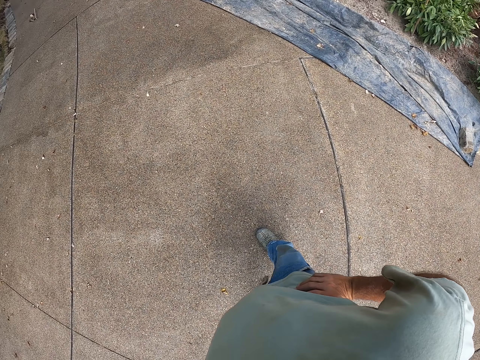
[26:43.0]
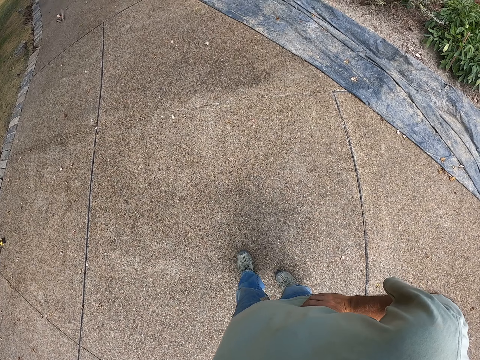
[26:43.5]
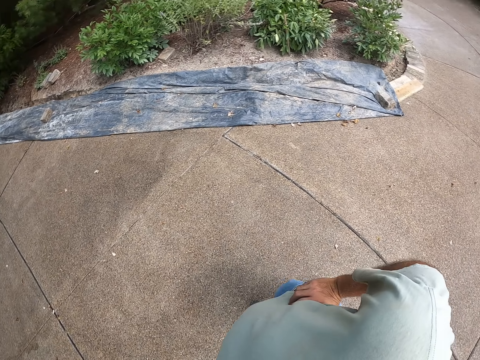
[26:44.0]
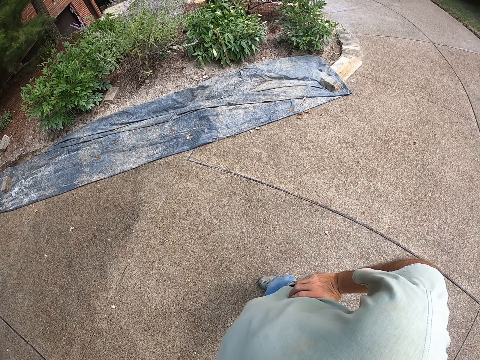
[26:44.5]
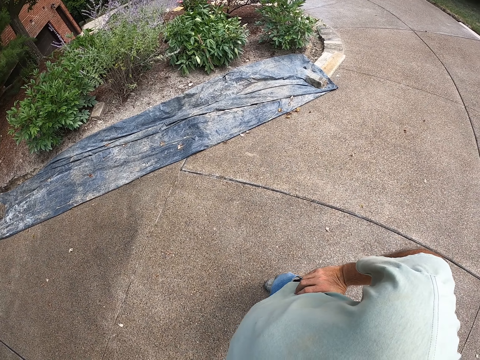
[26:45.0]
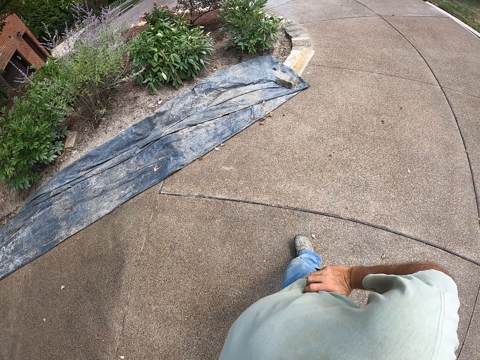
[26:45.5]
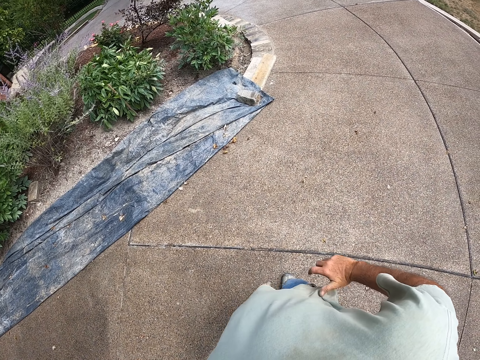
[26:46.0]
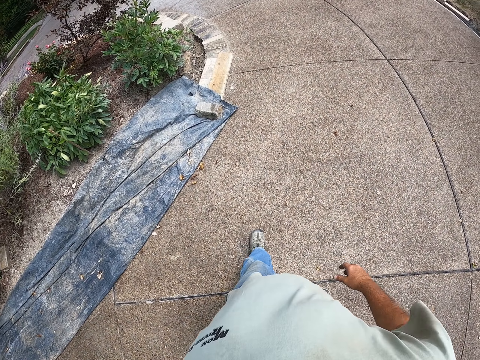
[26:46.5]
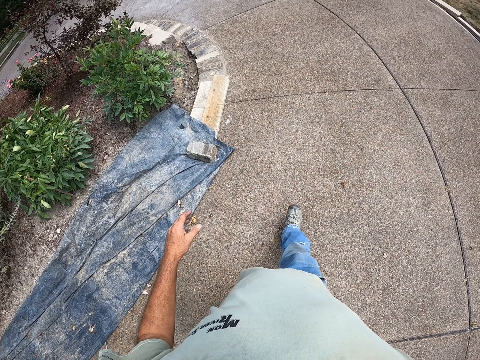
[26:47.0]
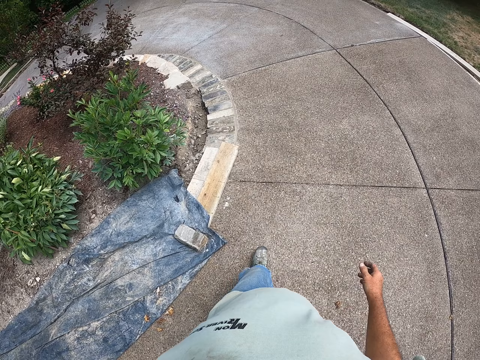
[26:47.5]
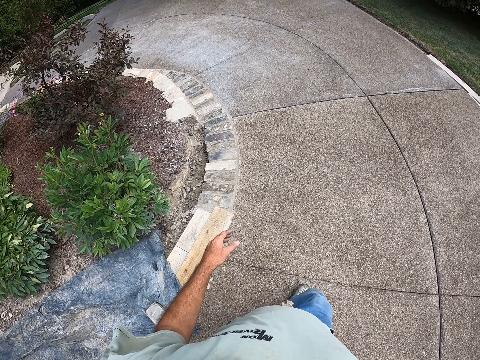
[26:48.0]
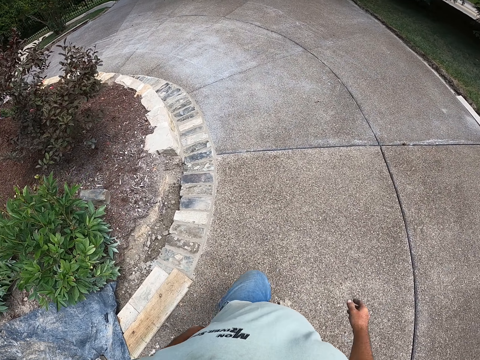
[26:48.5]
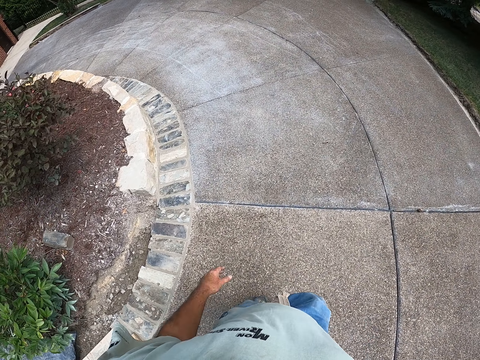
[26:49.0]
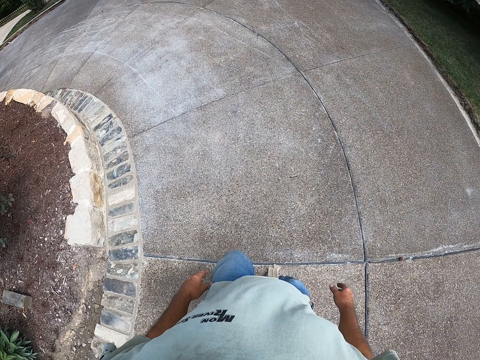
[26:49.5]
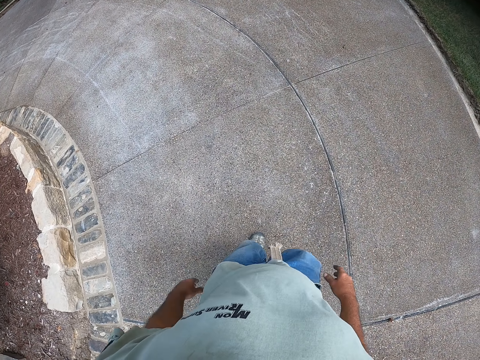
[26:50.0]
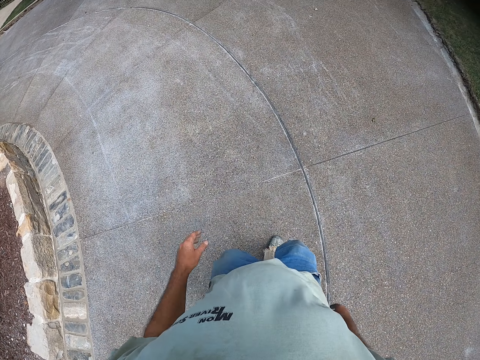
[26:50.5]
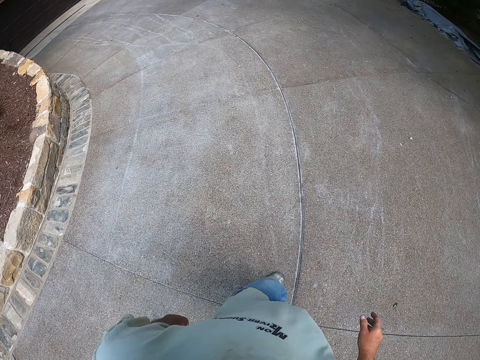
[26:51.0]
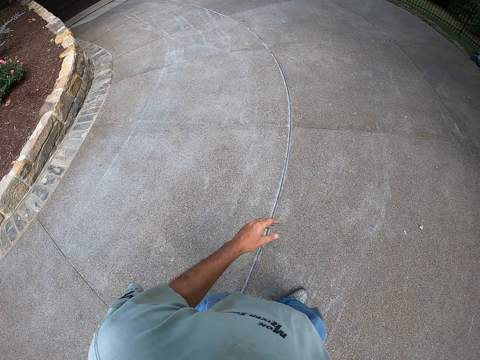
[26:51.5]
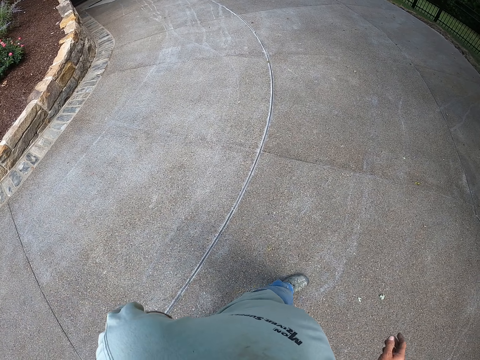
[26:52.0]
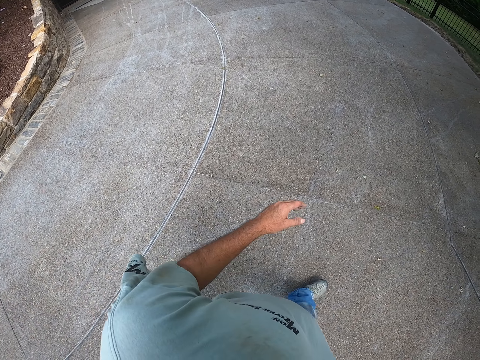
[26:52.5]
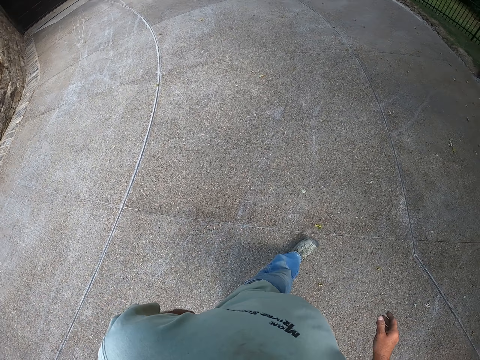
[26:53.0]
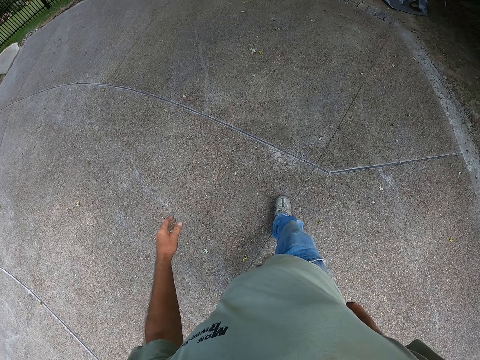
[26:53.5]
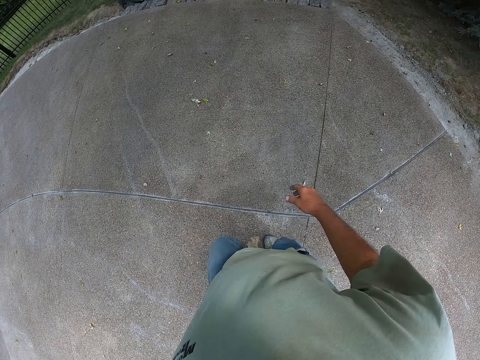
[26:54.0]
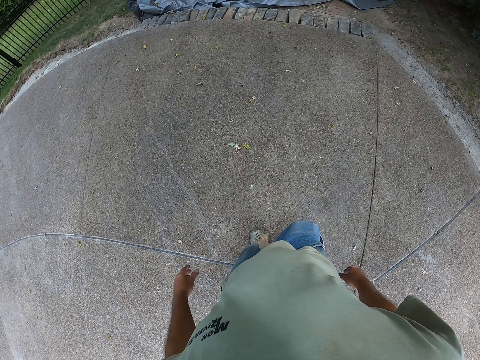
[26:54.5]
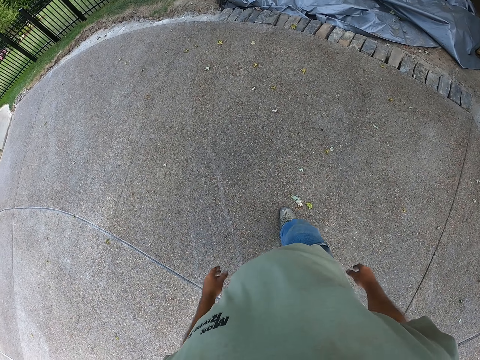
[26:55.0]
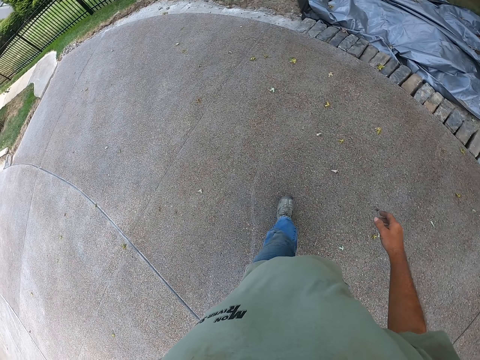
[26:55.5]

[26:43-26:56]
The camera wearer turns around. They walk on the sidewalk. They stand, remove hands around the waist, and walk around.

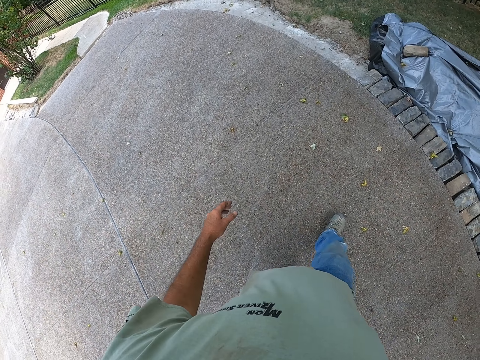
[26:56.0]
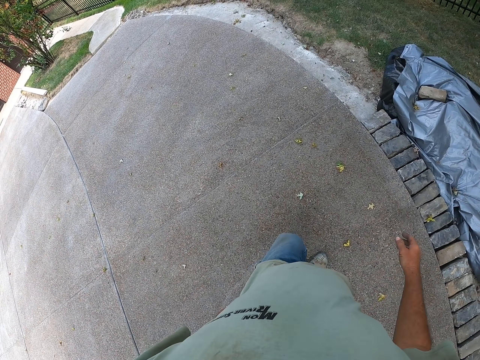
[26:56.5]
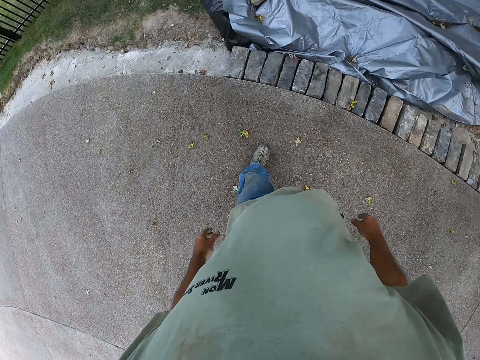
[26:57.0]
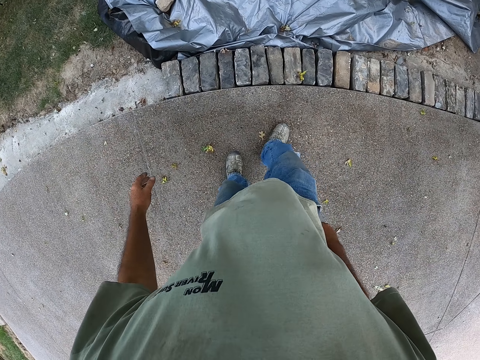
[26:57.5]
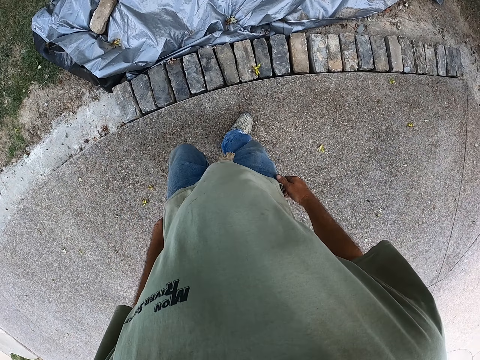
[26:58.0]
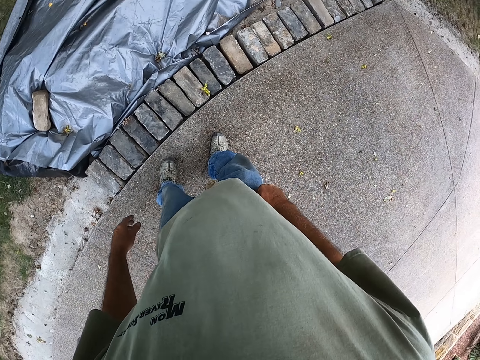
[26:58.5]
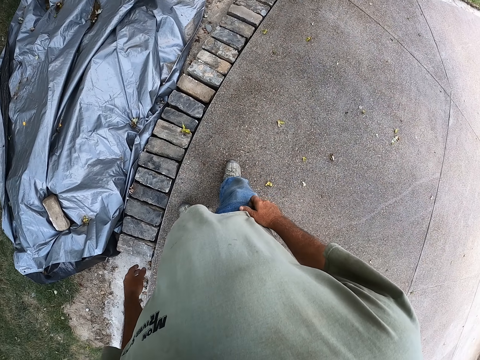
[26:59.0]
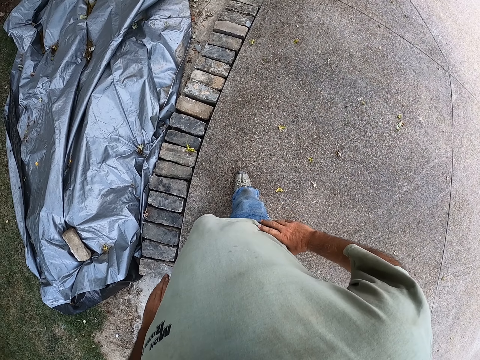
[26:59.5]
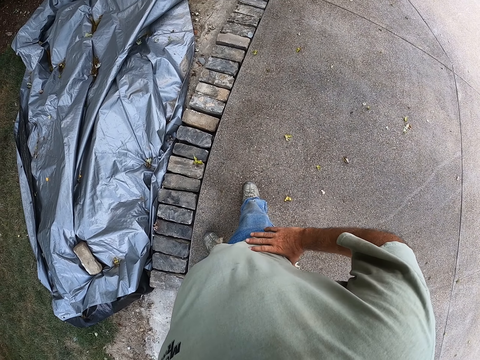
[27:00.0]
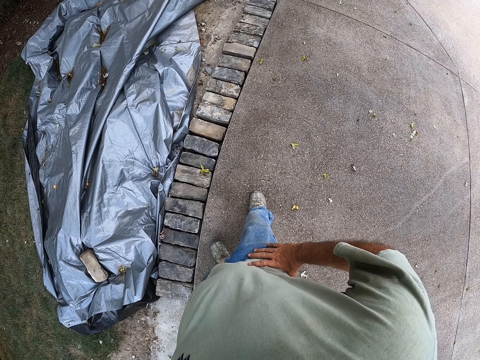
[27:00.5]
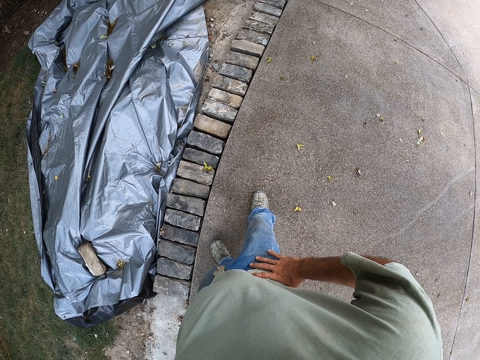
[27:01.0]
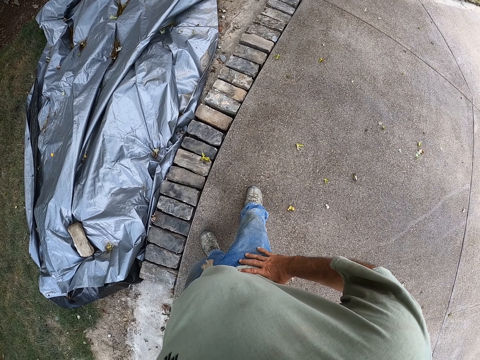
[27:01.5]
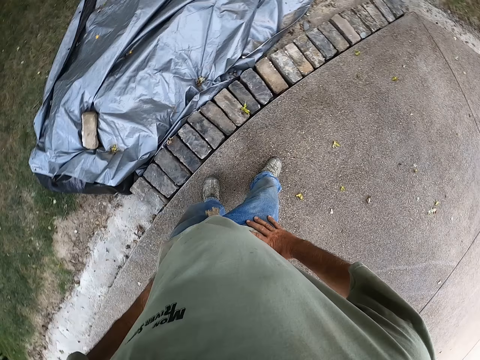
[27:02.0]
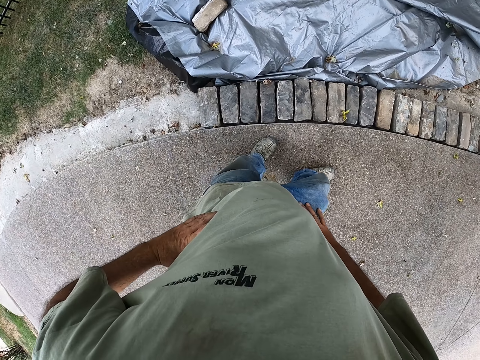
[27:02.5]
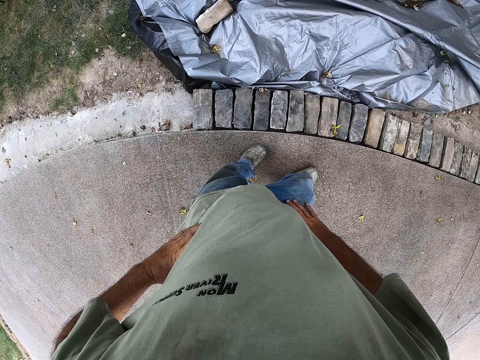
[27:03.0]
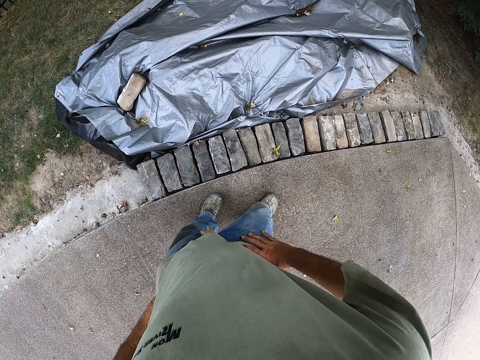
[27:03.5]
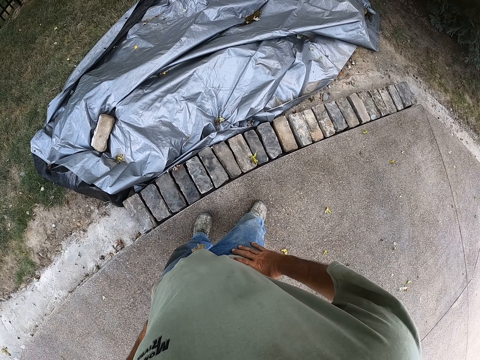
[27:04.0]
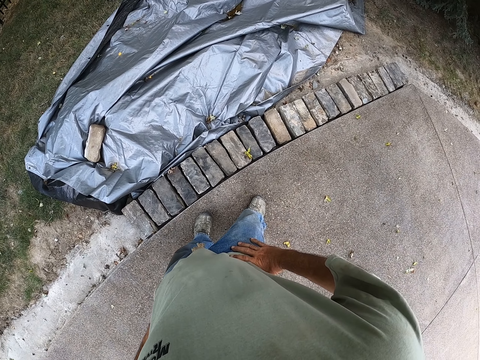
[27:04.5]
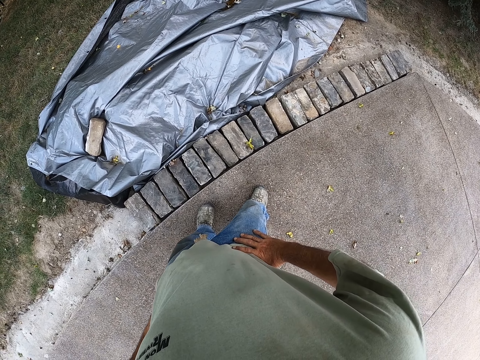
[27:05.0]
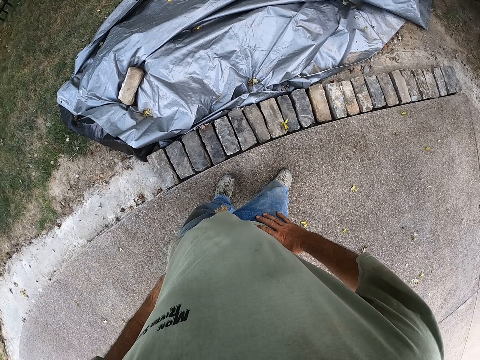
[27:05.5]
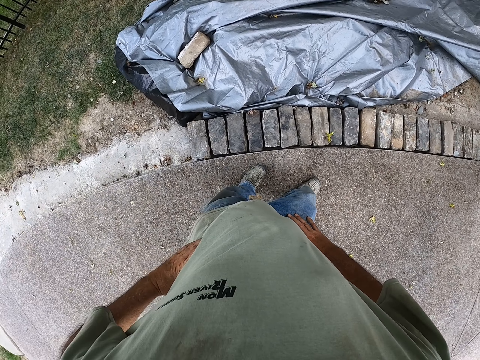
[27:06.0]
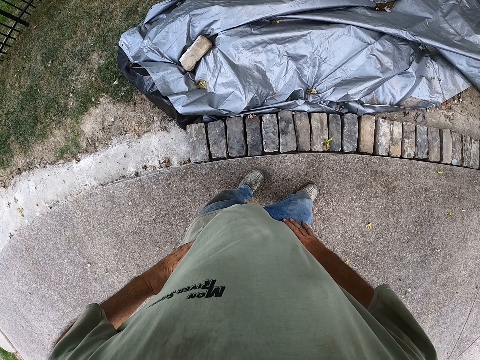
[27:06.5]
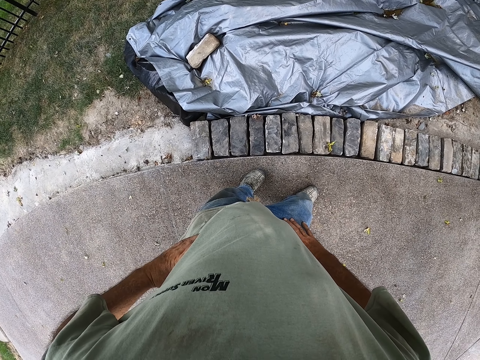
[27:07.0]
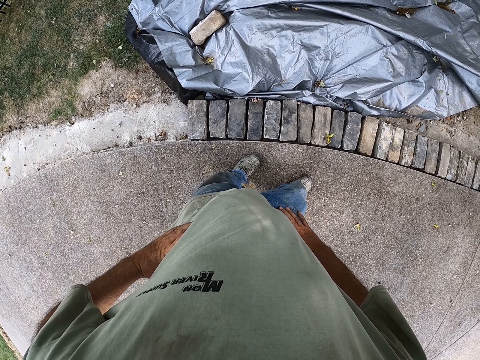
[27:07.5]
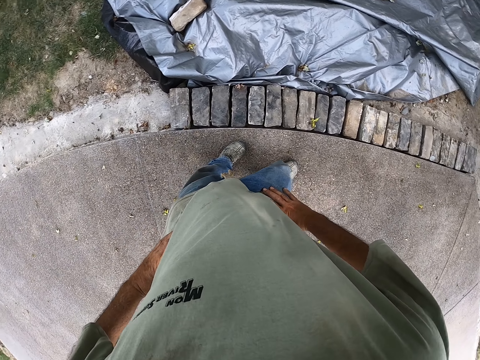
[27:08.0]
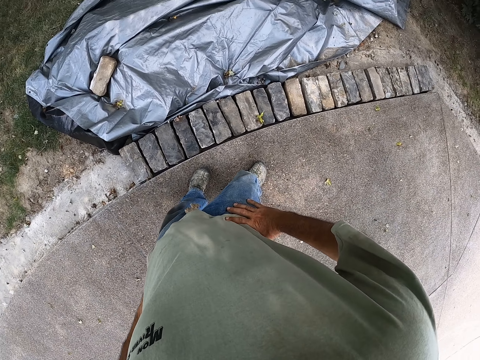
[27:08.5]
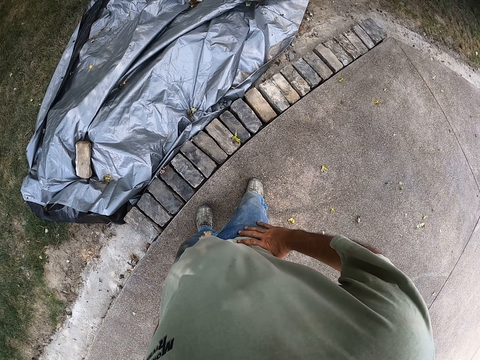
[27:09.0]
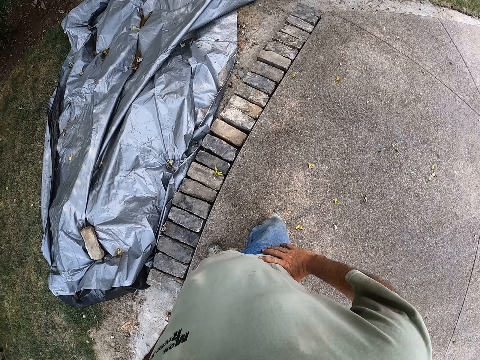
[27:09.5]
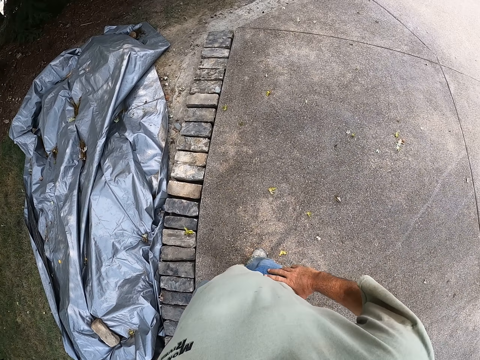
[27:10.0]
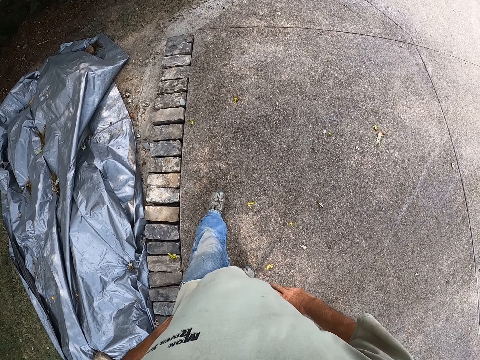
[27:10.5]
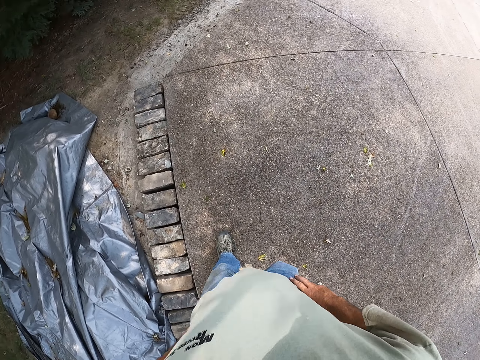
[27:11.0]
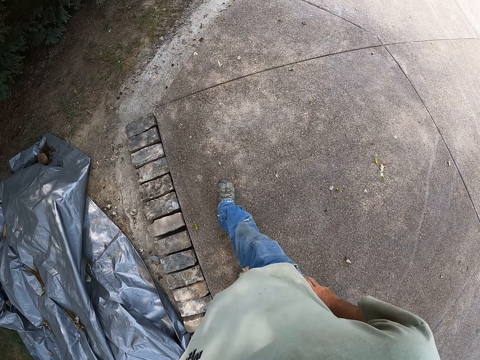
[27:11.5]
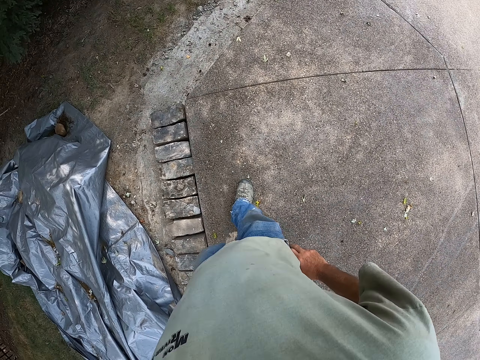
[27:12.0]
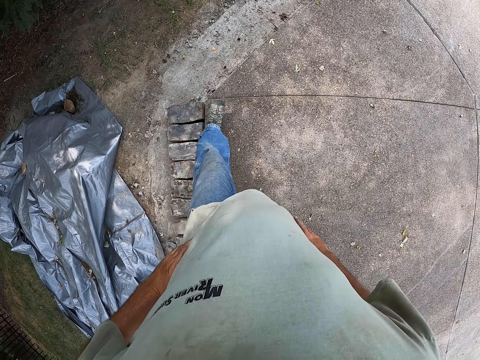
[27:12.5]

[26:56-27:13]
The camera wearer stands on the sidewalk. They hold the waist, put hands around the waist, and look at the plastic paper. They look around. They walk on the sidewalk.
